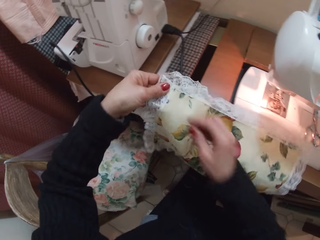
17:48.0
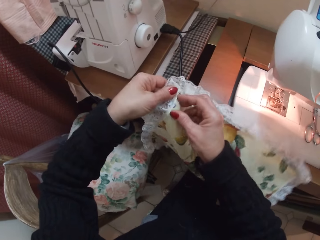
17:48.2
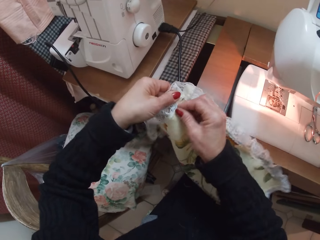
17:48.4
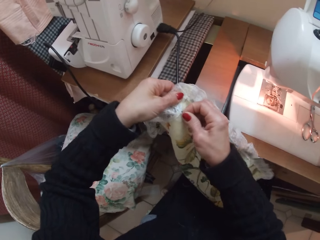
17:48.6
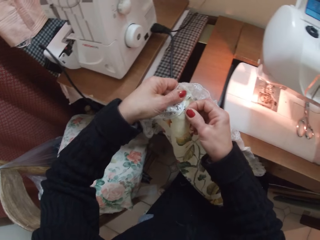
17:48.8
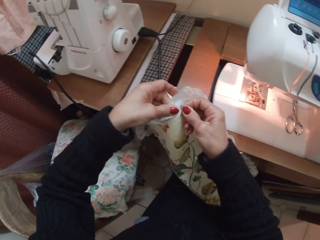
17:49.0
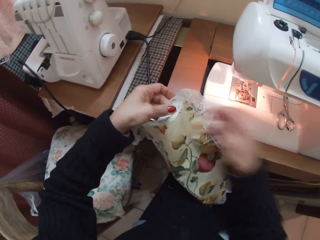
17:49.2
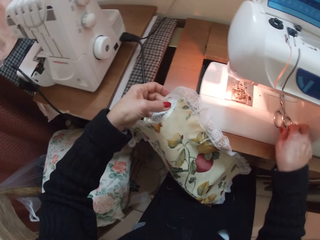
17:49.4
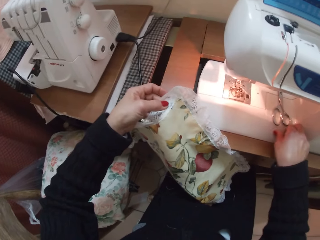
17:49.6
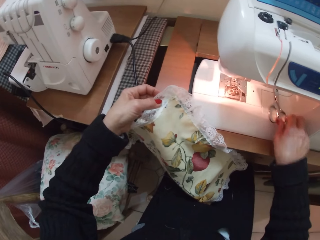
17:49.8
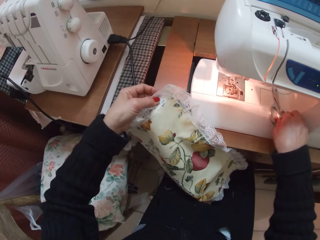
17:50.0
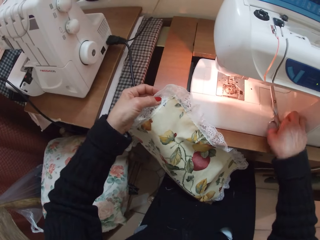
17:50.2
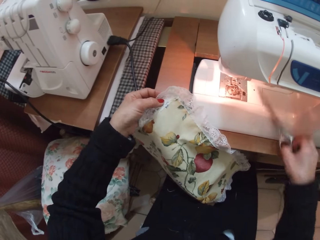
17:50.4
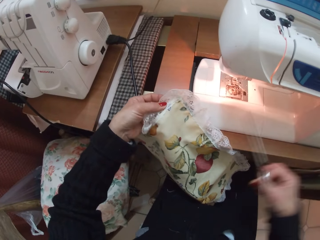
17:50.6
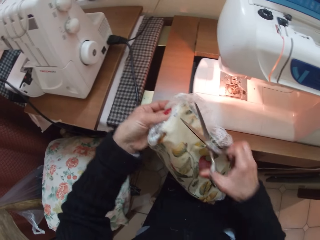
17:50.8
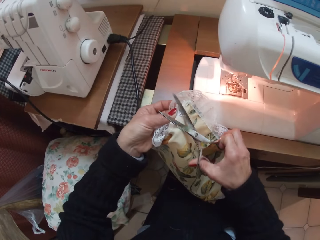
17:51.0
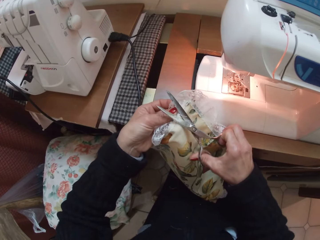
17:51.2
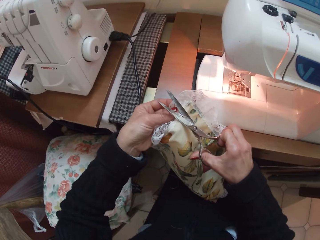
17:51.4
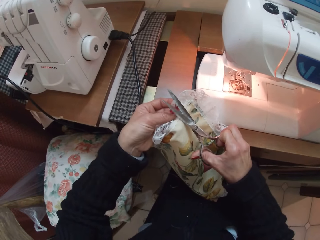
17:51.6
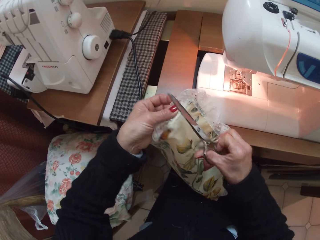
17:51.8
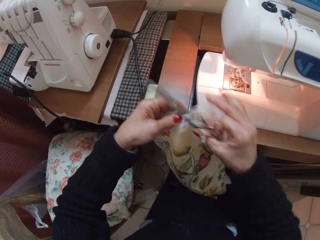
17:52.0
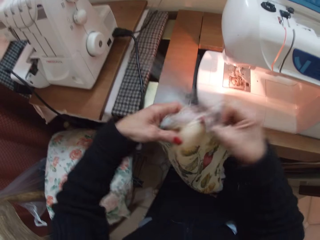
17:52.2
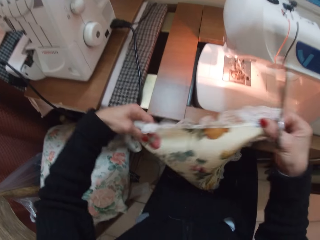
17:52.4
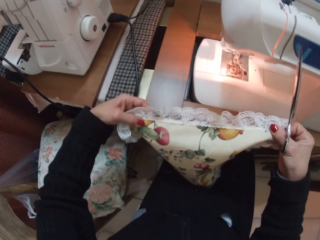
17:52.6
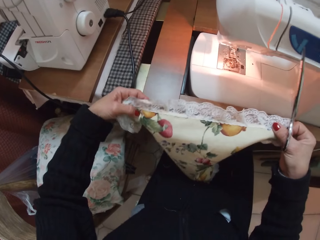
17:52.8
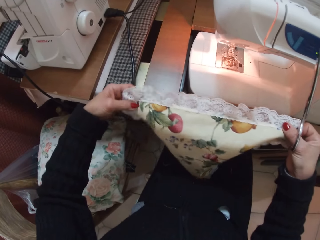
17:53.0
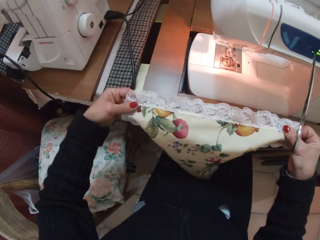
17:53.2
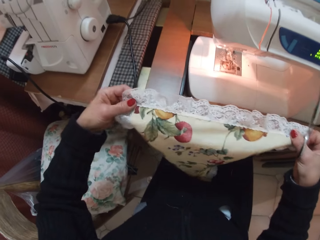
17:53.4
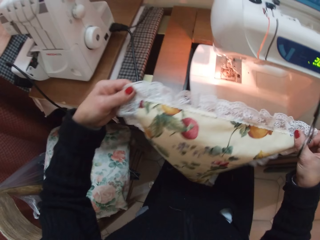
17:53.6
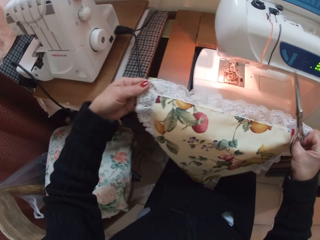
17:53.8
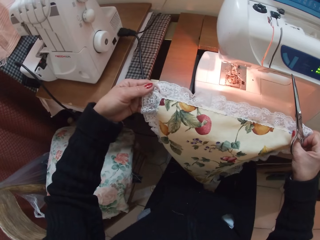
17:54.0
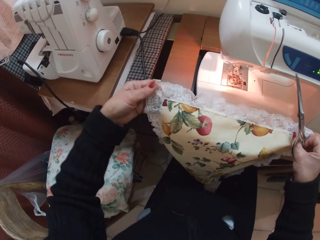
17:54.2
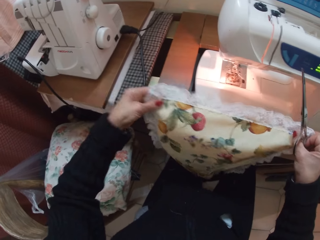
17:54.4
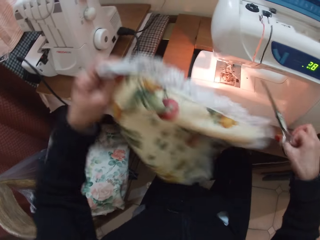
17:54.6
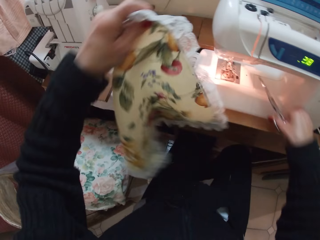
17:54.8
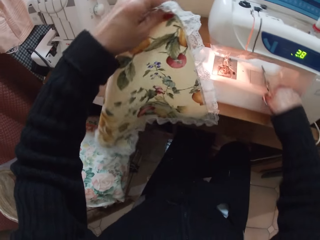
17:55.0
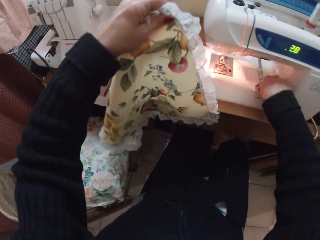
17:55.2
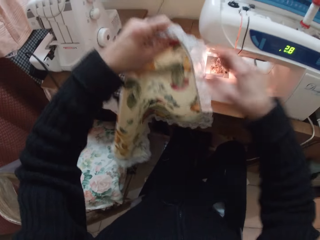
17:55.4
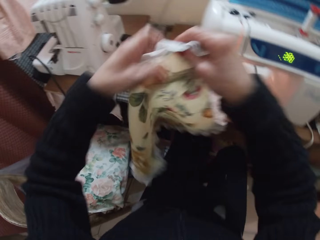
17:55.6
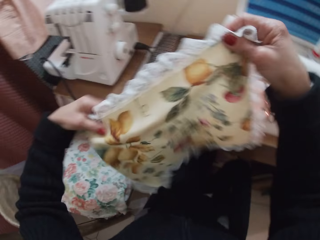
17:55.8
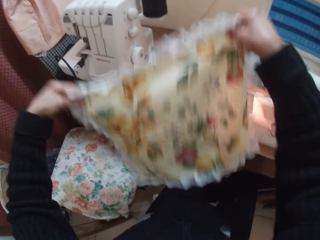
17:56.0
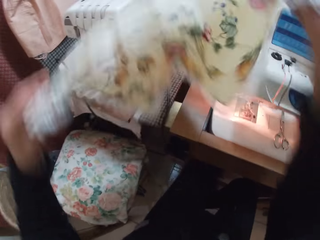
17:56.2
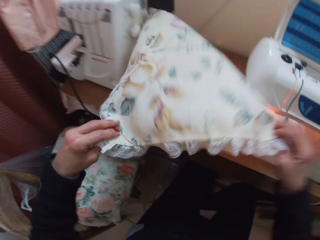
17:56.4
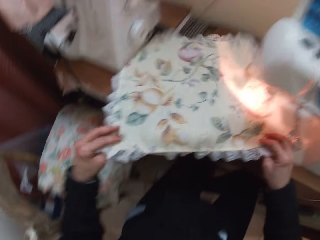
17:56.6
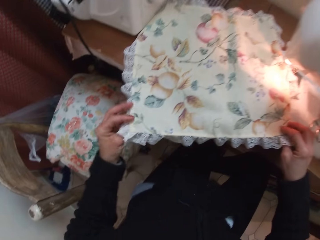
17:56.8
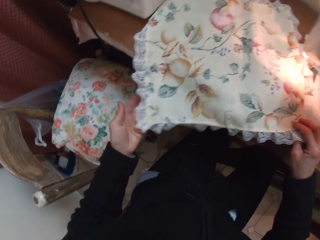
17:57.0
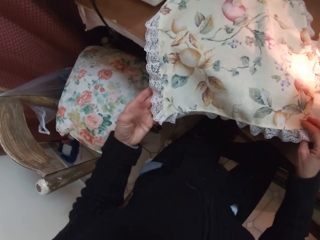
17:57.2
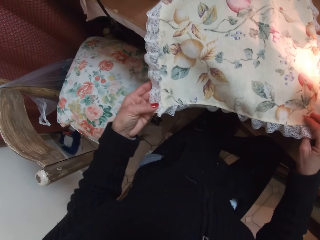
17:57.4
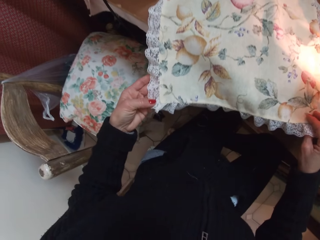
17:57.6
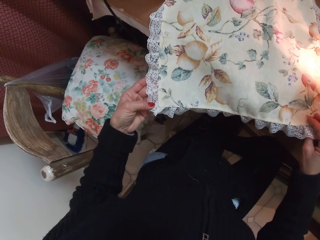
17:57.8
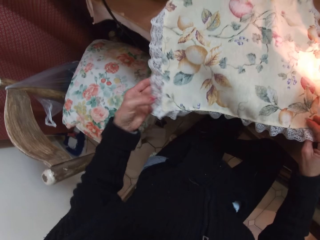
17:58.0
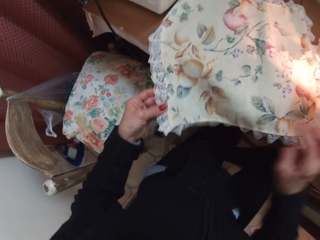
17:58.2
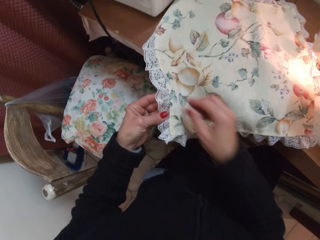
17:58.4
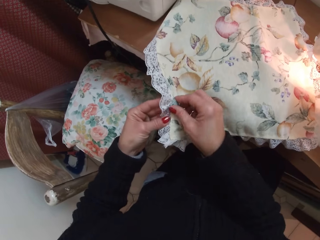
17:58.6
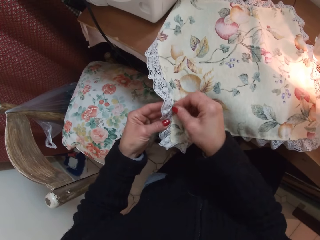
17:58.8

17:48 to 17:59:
The camera wearer pulls on a thread on the fabric. They pick up the scissors from the sewing machine. They cut off thread from the fabric with the scissors. They hold the fabric with both hands. They drop the scissors on the sewing machine. They flip the fabric to the back. They look at the piece of cloth.

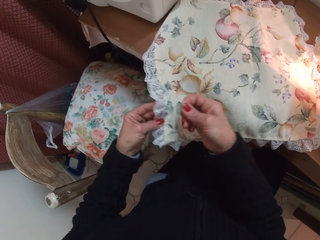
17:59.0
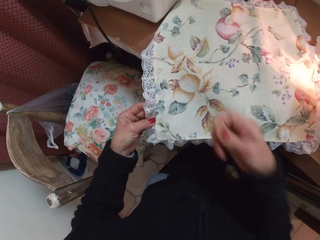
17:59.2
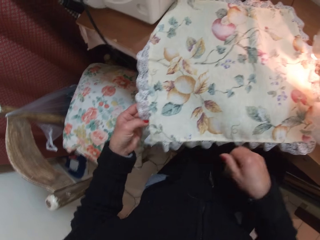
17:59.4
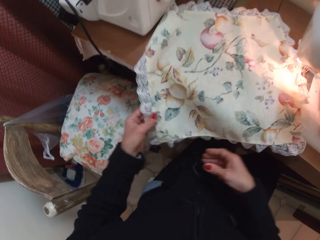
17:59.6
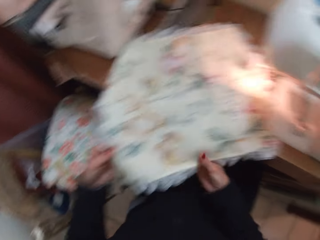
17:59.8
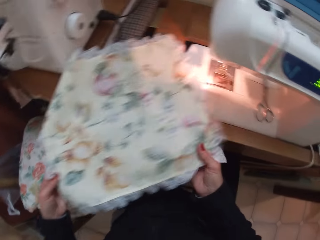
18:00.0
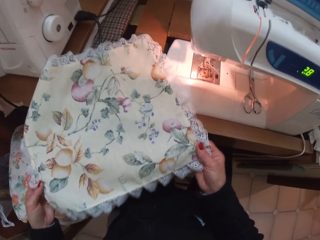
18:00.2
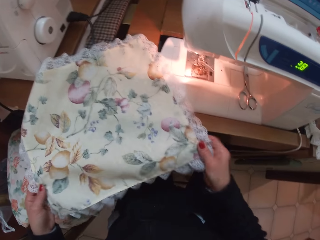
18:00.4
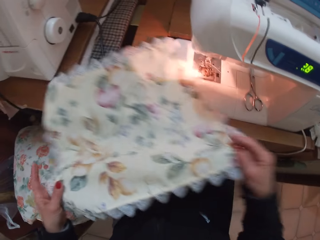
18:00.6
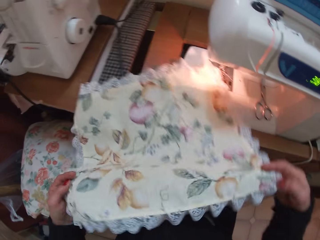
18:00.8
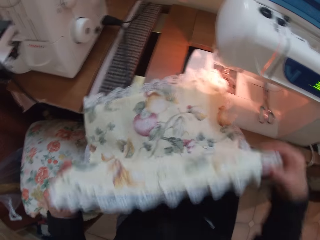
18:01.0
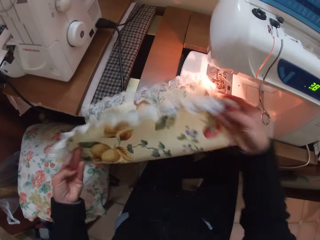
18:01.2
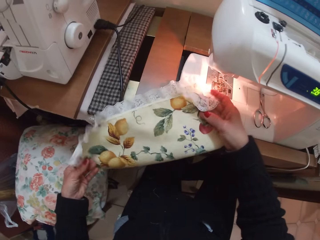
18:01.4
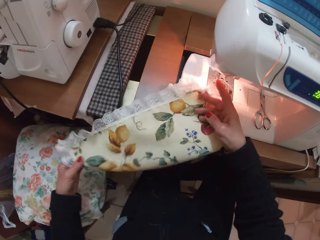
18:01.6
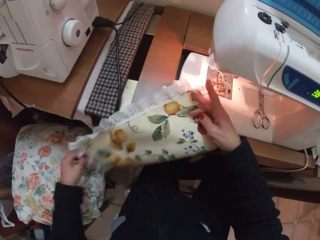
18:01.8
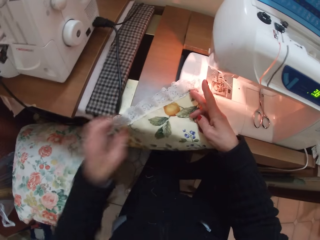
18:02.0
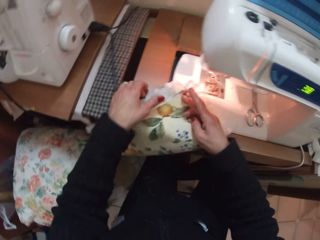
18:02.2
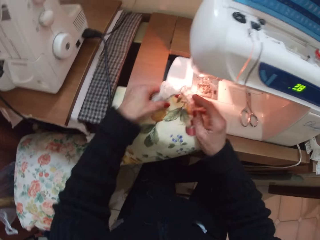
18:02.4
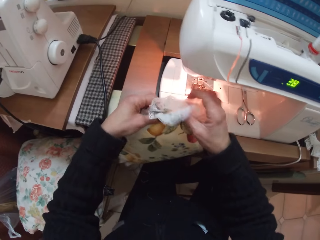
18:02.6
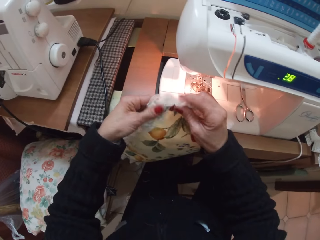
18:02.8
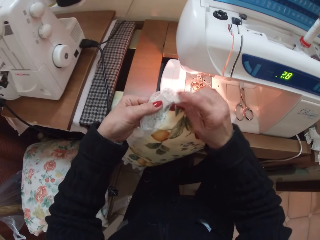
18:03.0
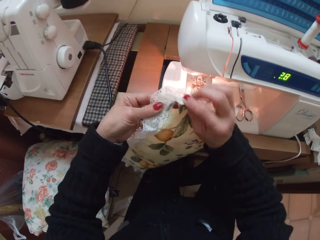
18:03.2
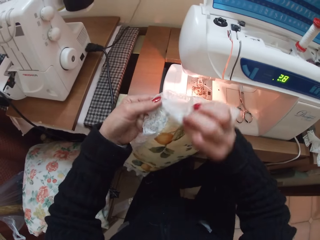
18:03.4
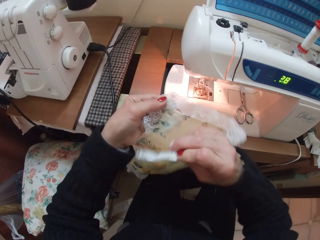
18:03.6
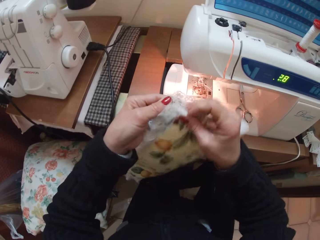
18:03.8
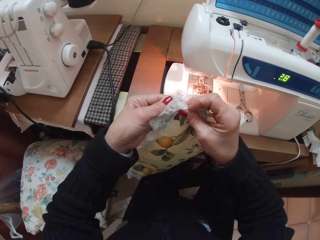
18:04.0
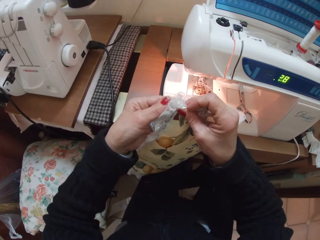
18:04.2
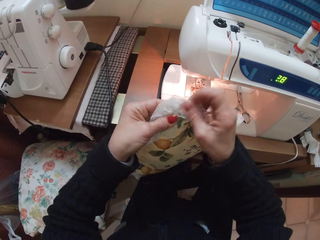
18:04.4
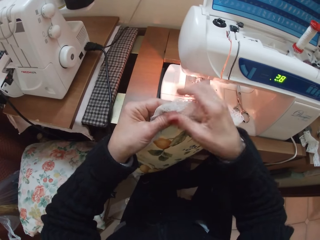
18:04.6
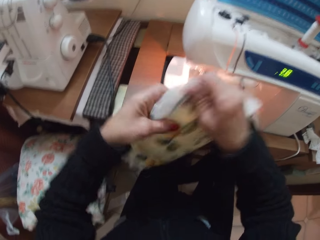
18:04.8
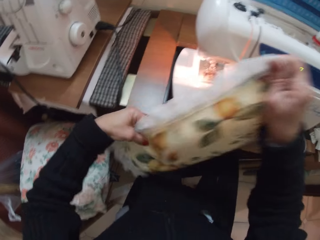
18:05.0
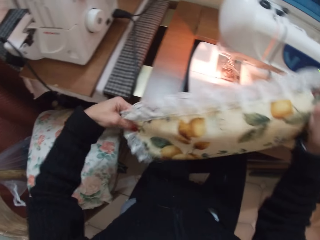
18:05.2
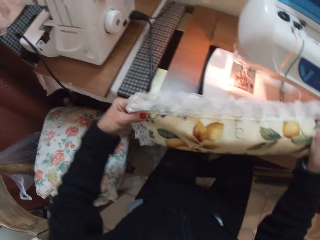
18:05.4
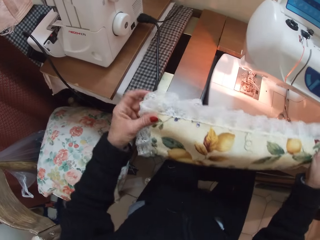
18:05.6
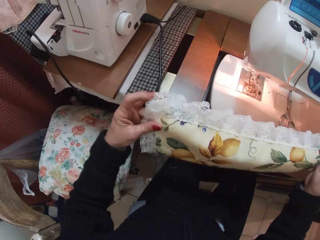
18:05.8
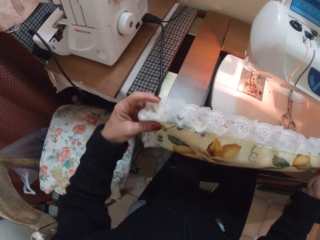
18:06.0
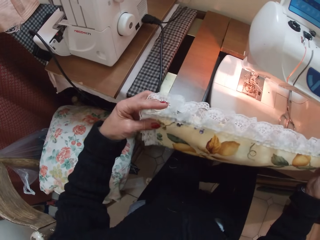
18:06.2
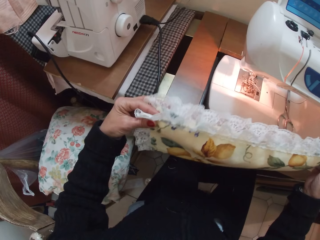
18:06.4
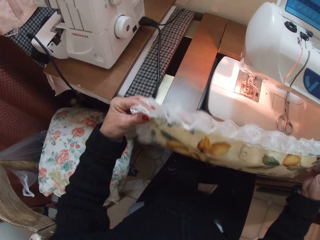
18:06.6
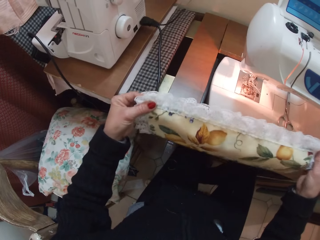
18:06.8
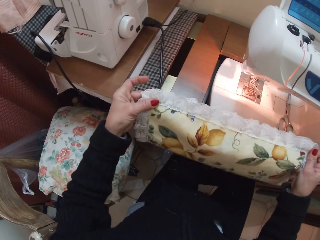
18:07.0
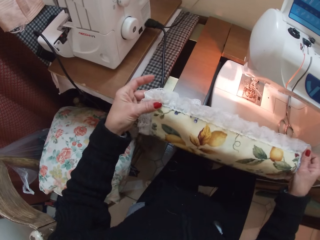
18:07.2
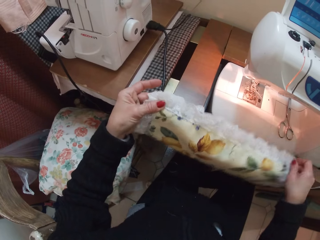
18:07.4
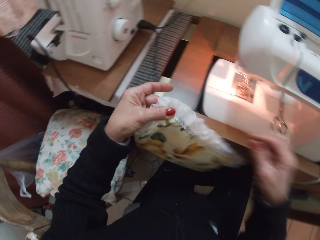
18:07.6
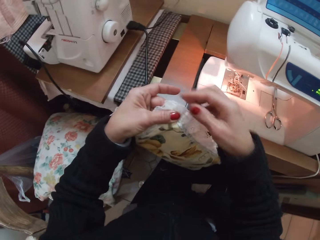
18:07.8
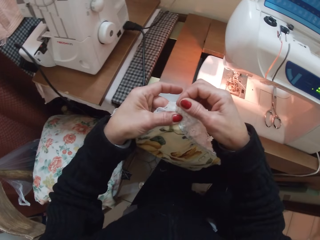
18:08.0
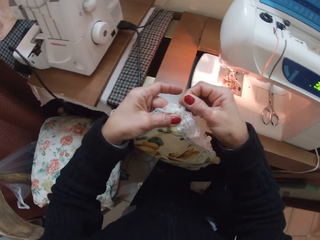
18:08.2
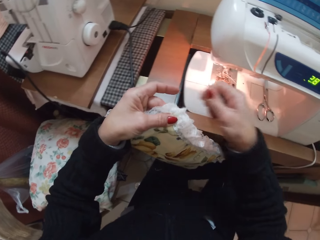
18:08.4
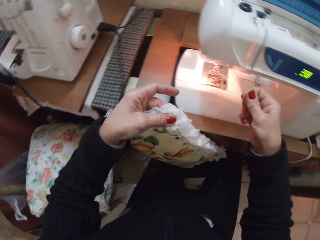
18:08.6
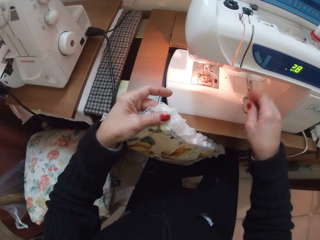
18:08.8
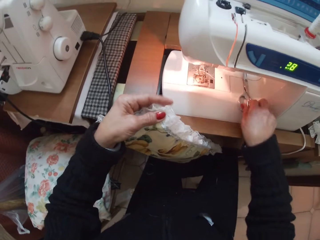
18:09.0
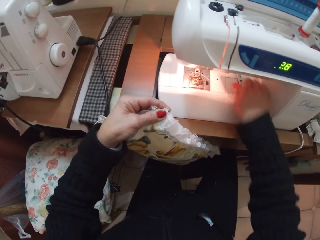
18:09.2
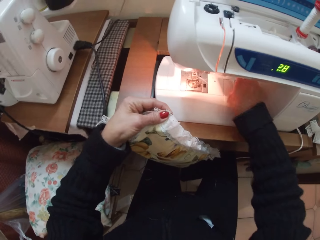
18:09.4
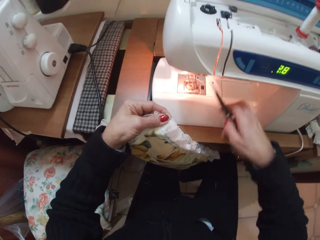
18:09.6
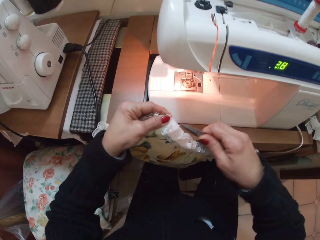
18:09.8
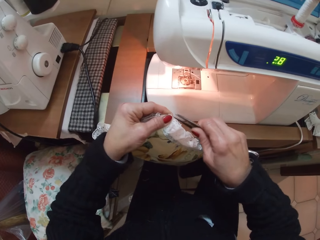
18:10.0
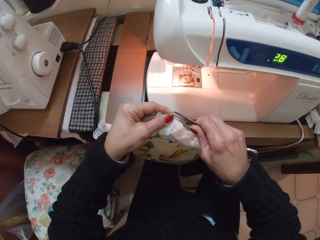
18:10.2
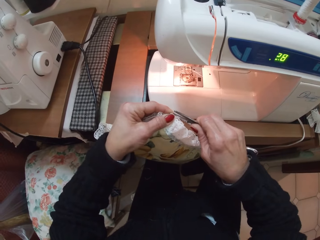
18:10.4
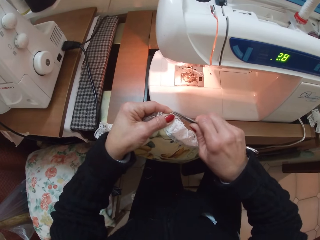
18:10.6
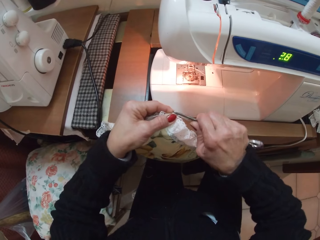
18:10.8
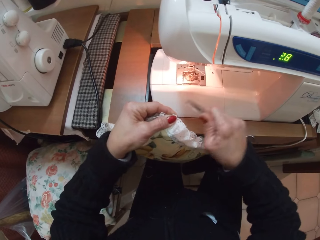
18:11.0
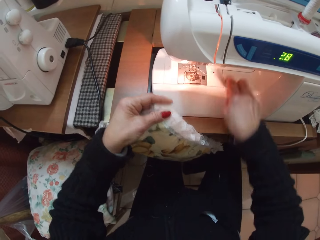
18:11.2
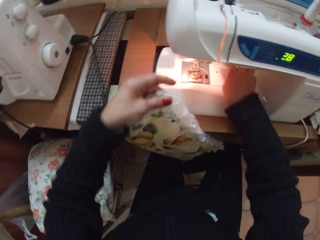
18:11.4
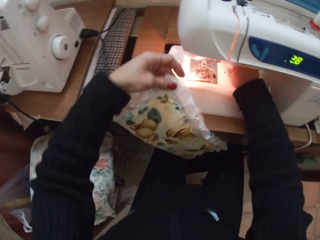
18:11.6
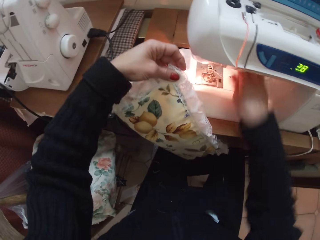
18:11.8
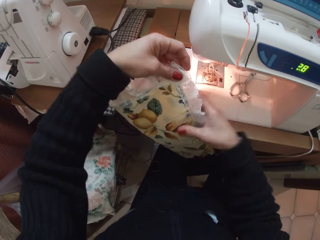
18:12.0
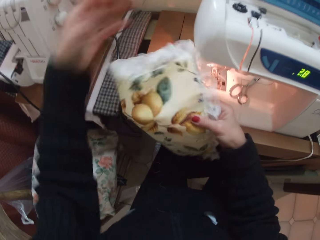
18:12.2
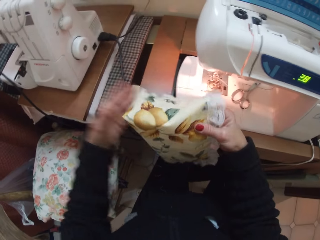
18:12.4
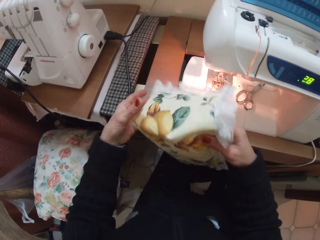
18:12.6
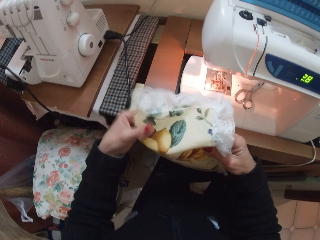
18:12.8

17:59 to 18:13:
The camera wearer removes a piece of thread from the fabric. They hold the fabric with both hands. They fold the fabric in half. They pull on a thread on the fabric. They pick up the scissors from the sewing machine. They cut off thread from the fabric. They drop the scissors on the sewing machine.
